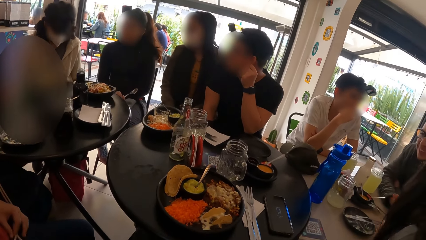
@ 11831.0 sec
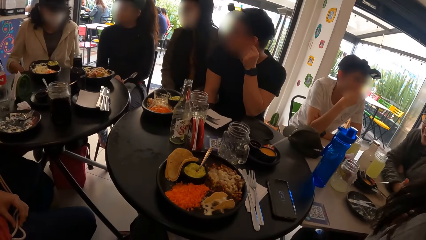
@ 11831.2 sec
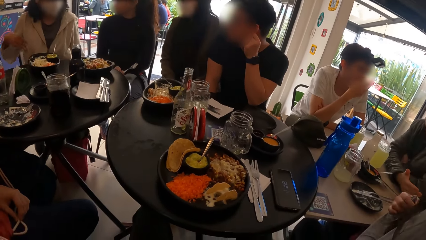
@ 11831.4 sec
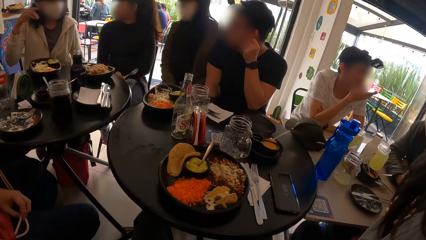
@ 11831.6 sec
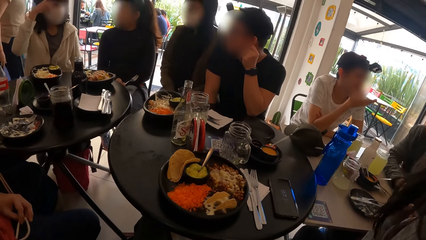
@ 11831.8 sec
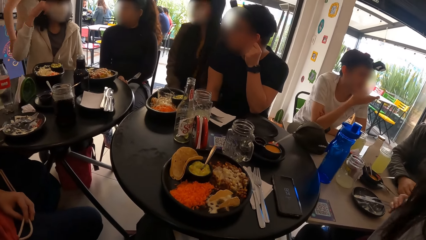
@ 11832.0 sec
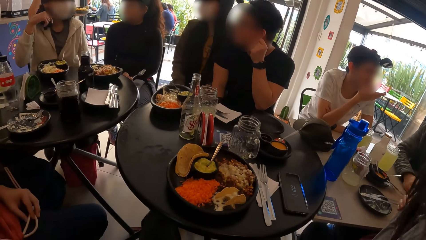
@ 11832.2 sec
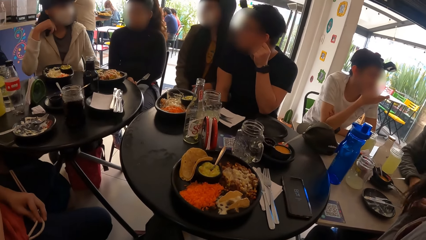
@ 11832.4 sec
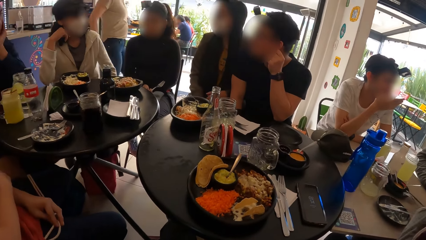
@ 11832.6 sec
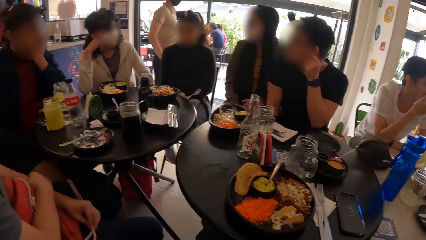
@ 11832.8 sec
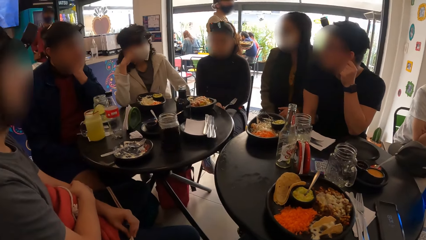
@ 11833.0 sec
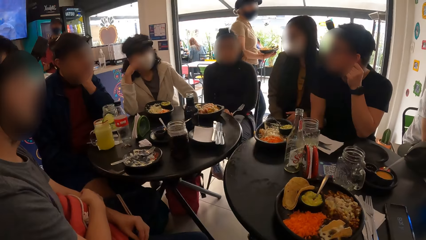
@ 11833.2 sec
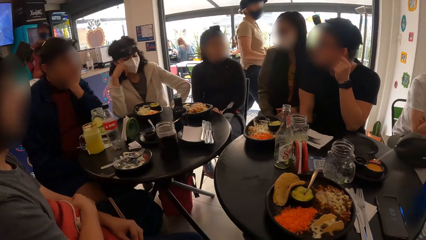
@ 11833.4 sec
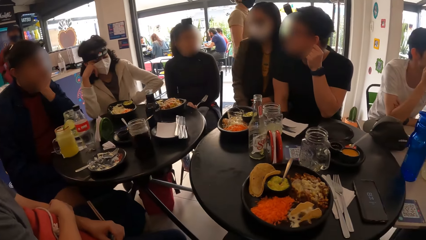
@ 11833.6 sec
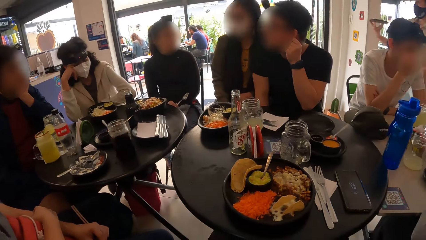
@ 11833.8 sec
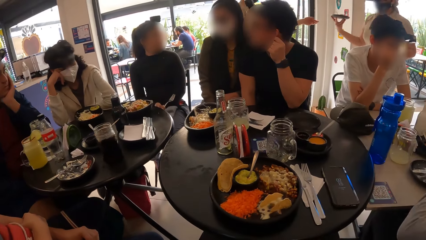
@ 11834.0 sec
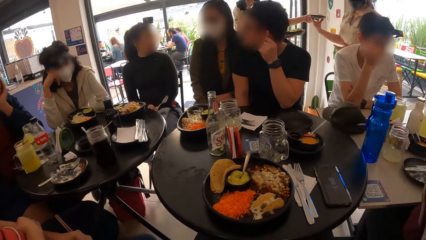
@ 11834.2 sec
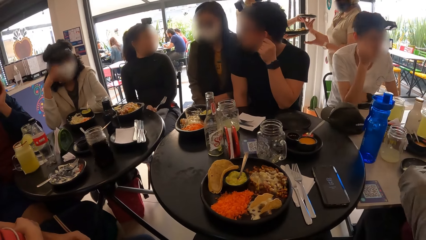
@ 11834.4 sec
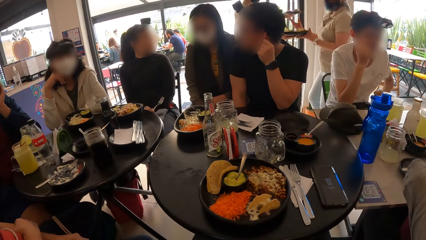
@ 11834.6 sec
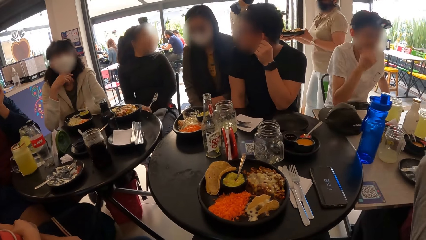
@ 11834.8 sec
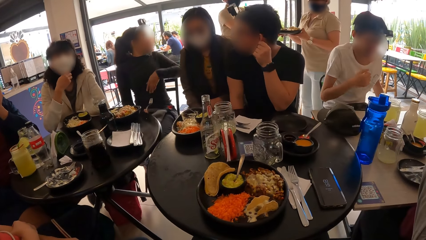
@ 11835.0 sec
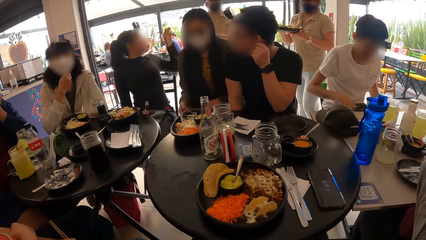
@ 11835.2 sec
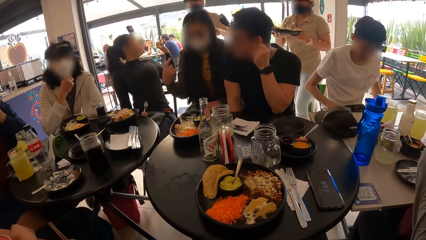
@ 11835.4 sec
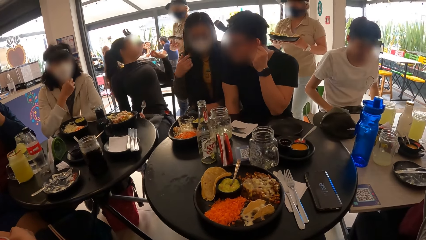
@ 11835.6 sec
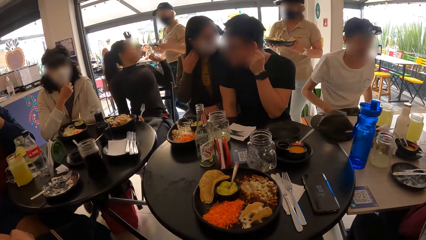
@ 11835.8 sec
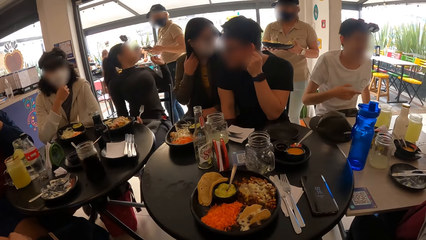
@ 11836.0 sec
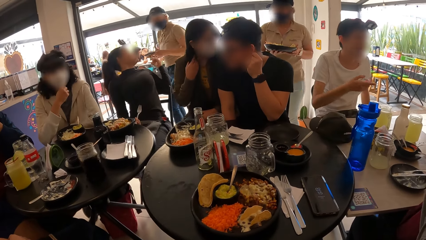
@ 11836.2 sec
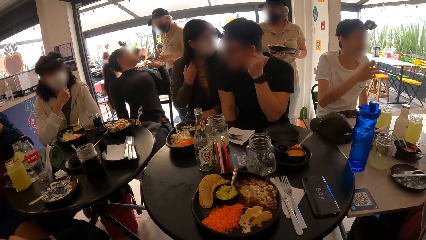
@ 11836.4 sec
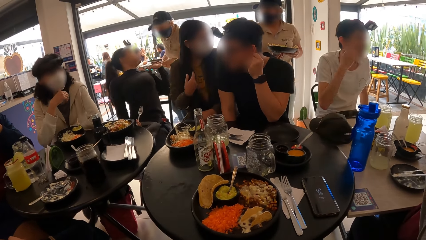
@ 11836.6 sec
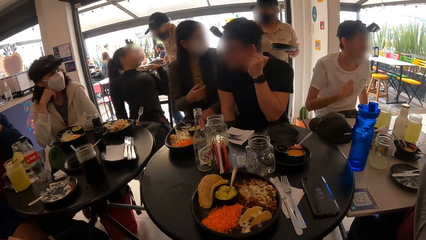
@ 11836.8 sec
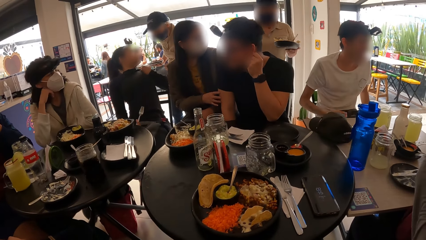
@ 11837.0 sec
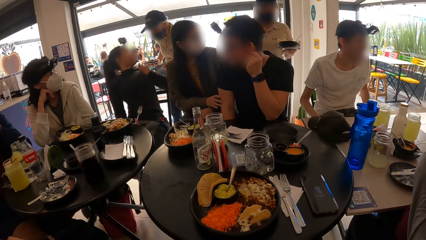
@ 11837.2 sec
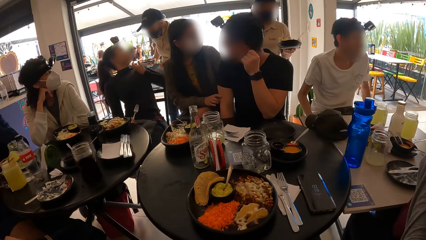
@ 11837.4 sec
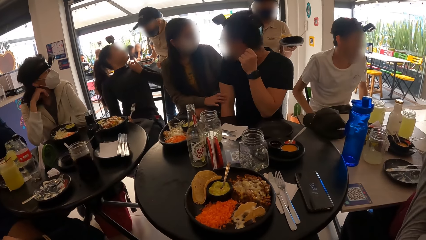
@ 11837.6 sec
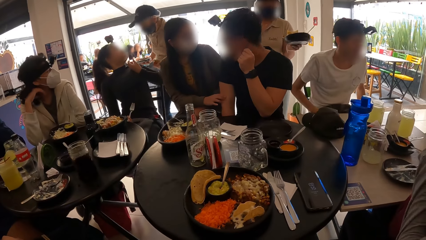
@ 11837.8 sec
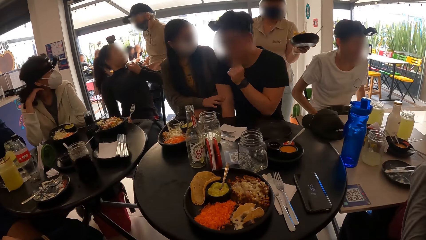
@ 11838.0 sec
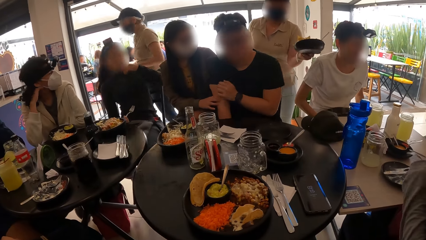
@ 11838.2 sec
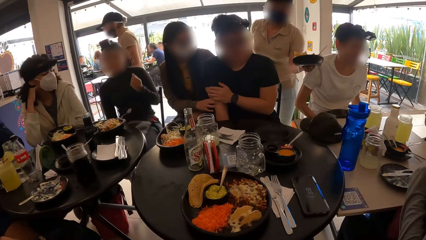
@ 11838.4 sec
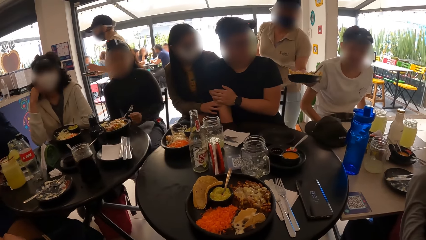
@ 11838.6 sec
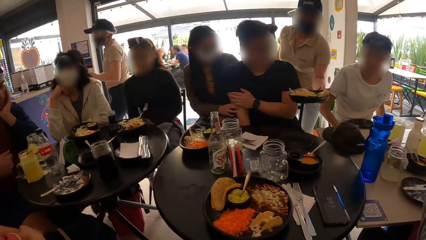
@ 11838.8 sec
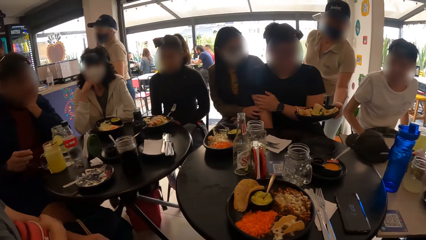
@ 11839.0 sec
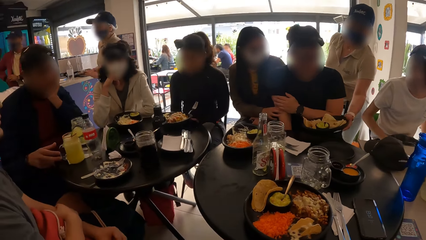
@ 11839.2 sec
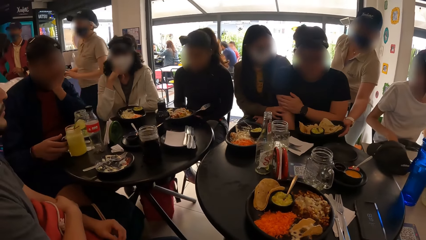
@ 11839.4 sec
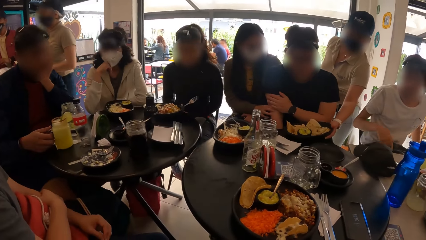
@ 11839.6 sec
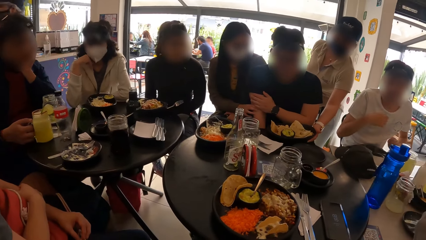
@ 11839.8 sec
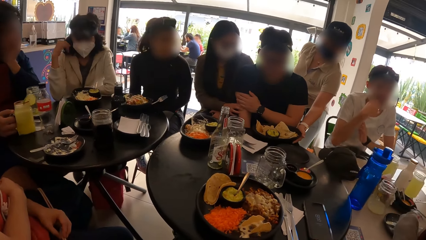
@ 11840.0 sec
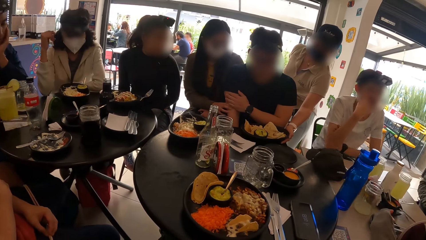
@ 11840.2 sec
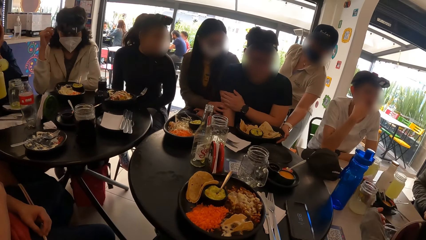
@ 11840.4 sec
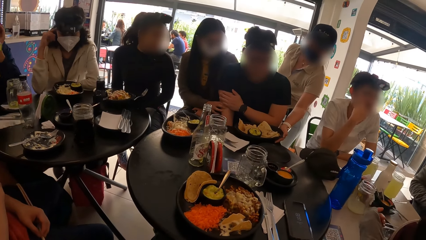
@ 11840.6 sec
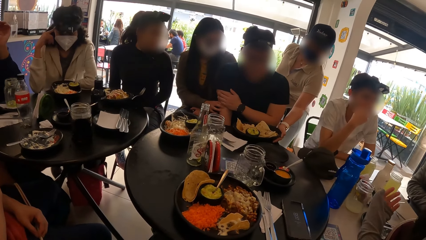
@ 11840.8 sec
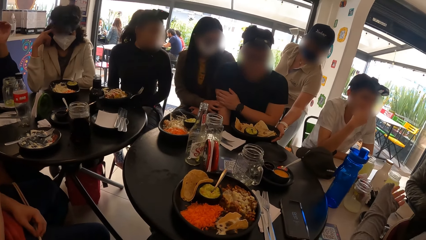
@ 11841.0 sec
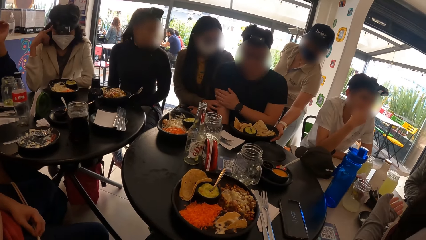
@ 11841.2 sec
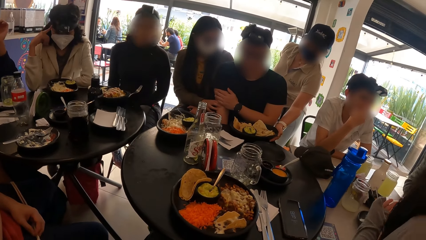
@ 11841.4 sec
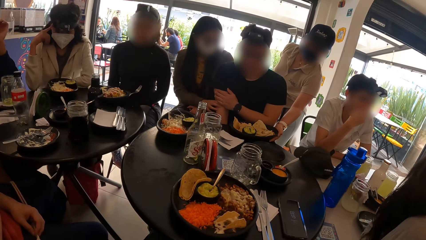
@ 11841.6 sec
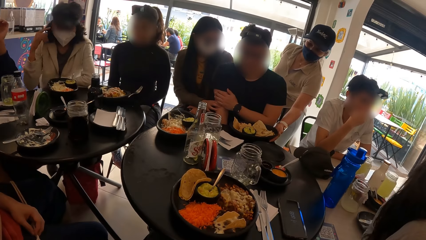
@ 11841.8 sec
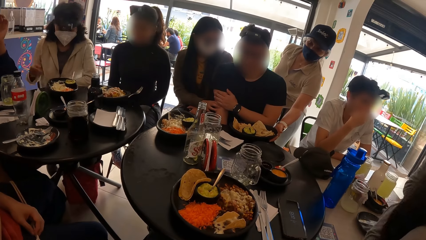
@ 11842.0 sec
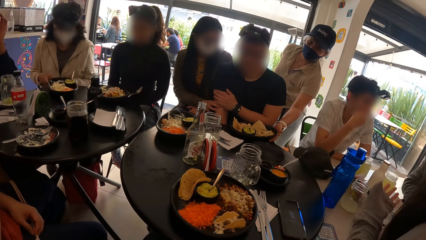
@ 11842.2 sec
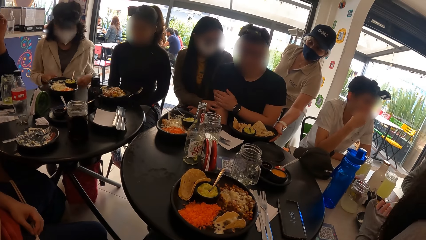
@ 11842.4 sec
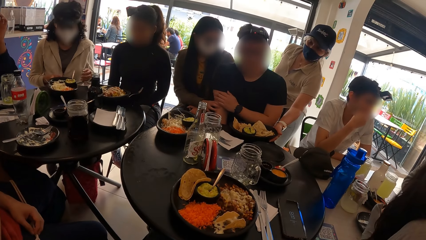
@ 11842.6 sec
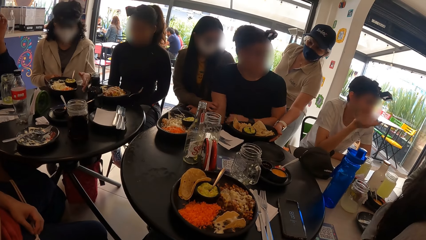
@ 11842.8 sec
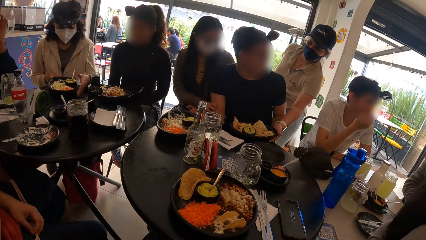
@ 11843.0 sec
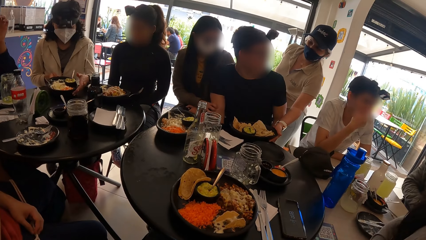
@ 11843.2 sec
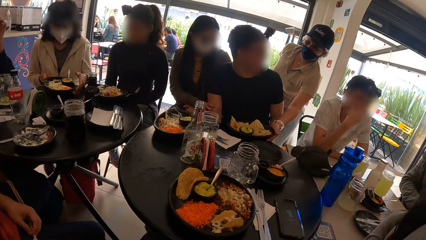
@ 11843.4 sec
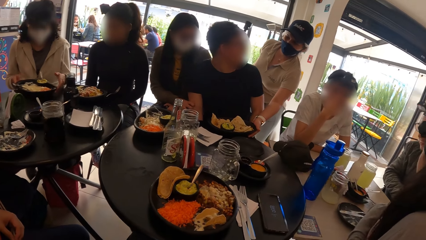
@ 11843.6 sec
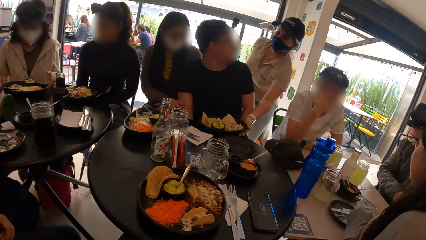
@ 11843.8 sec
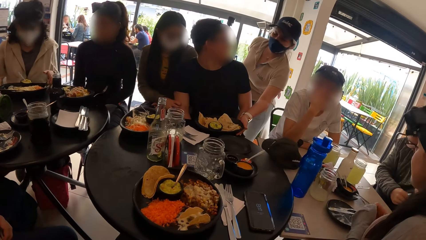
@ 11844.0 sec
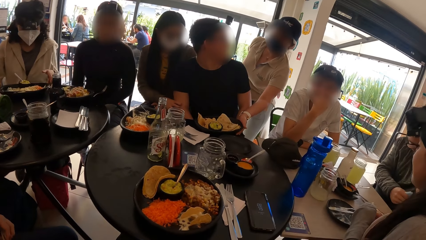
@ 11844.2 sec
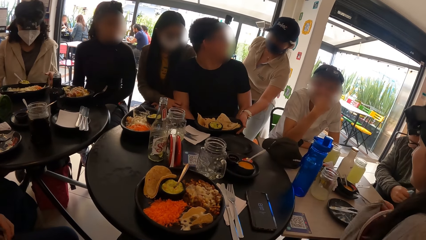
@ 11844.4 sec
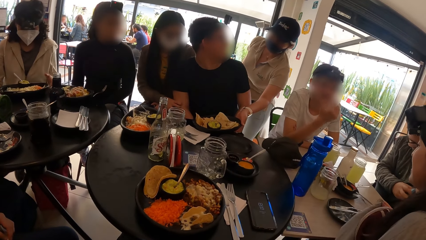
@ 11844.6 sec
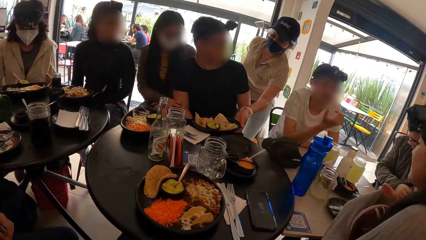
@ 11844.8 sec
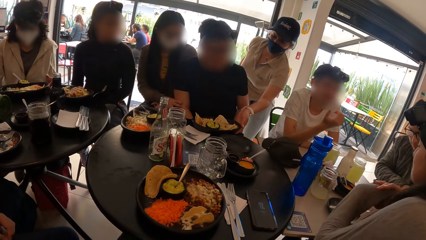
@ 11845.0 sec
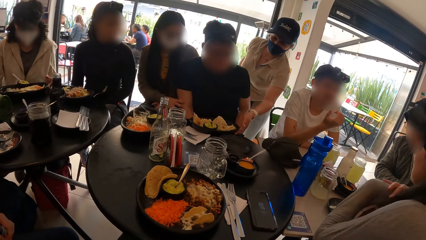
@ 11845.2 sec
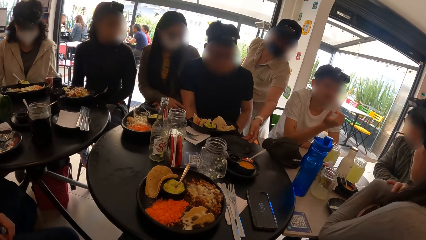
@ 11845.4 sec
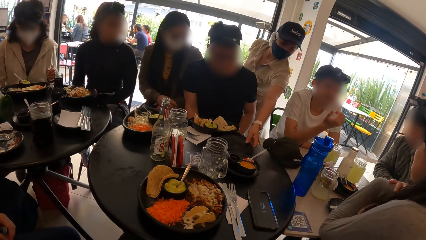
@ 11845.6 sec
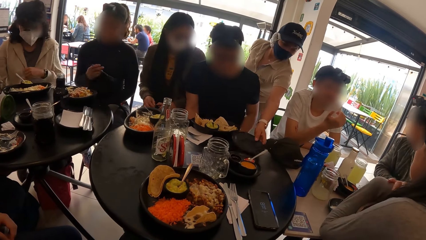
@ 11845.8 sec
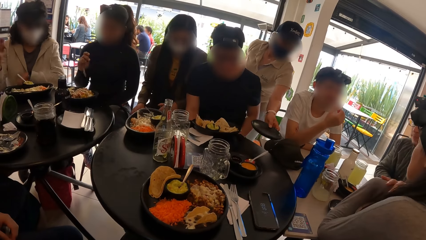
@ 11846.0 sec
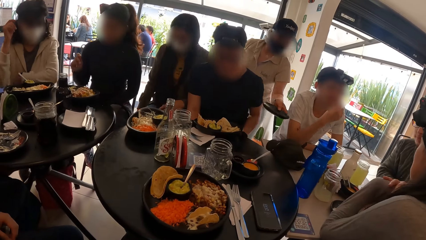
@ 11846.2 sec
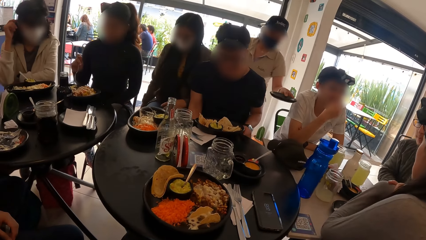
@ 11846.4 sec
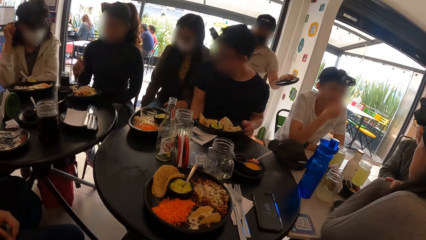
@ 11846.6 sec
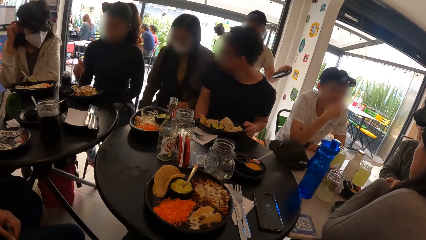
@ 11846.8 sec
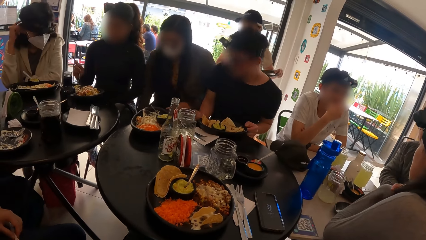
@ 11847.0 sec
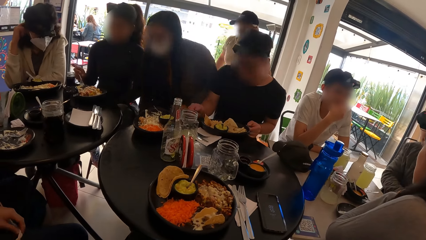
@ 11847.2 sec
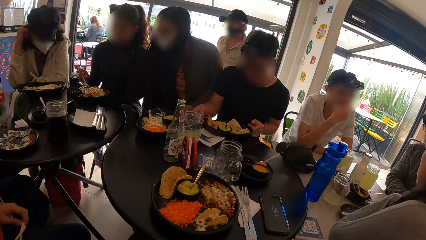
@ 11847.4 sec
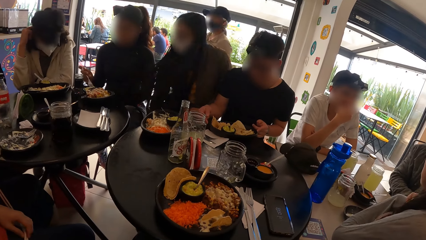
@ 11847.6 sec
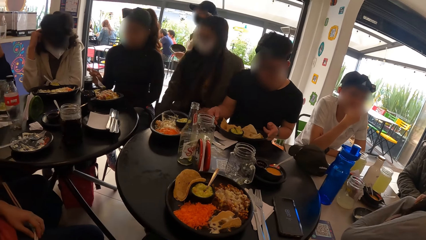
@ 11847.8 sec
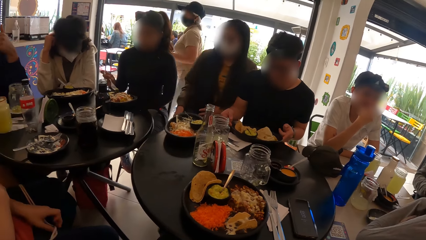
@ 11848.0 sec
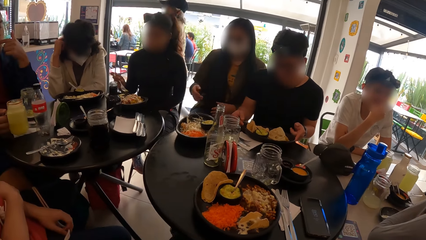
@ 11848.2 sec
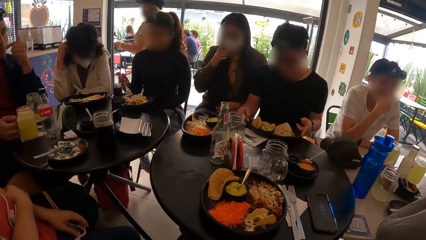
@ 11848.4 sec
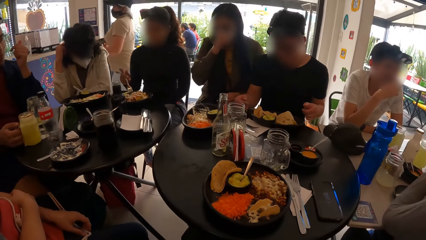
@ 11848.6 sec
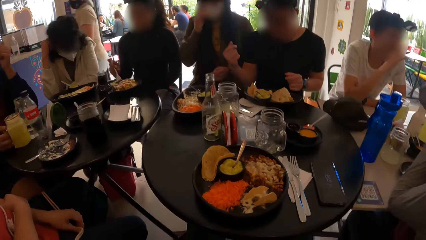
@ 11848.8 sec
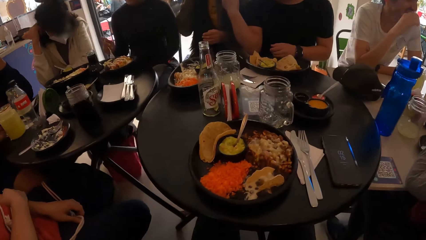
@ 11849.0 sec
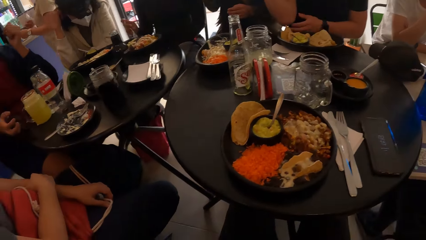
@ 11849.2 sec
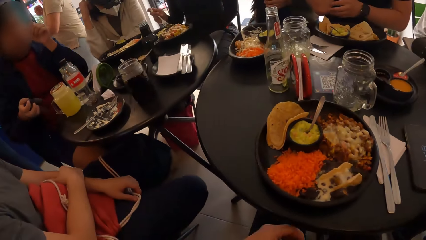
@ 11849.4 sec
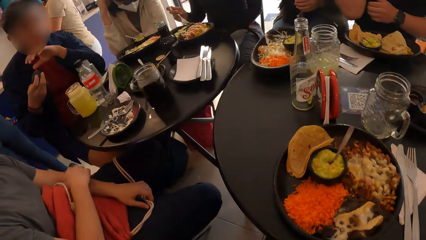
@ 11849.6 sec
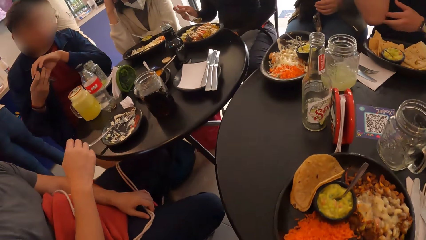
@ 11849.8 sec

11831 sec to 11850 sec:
The waitress drops a plate of tortilla on the table with her left hand. She interacts with the man. She picks up an empty plate from the table with her left hand.
